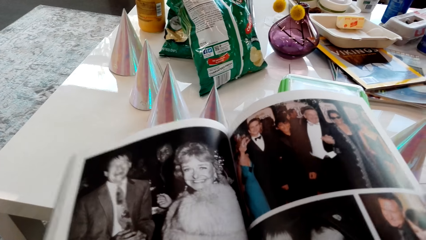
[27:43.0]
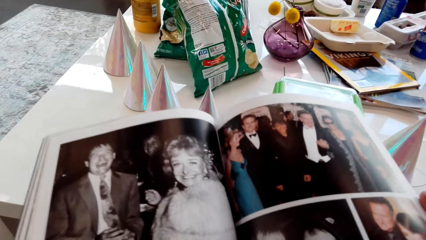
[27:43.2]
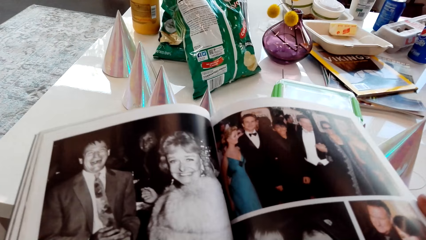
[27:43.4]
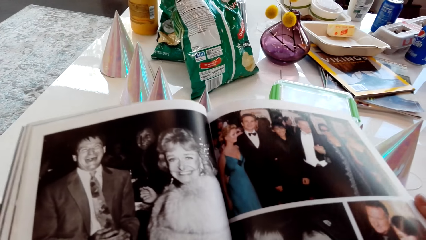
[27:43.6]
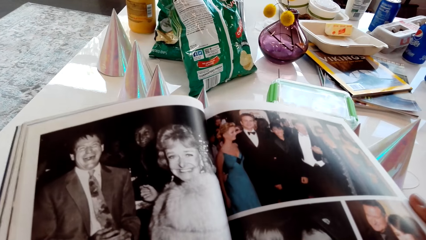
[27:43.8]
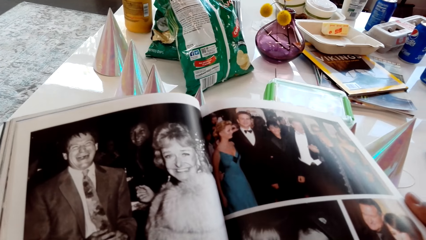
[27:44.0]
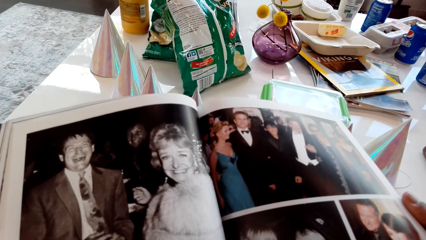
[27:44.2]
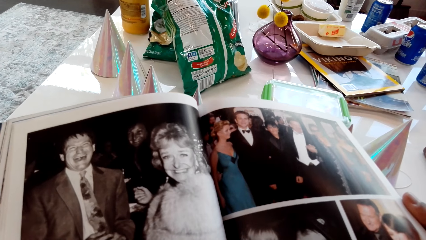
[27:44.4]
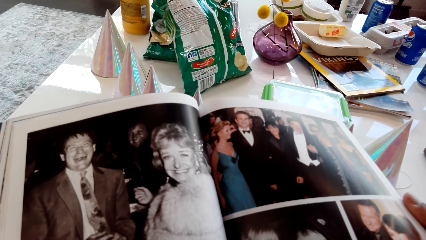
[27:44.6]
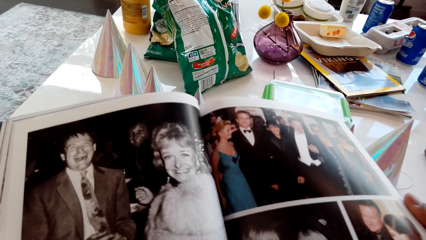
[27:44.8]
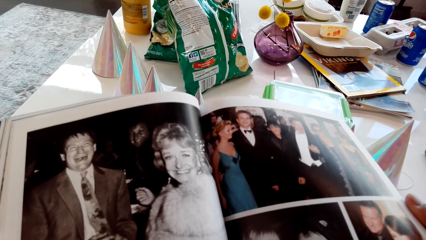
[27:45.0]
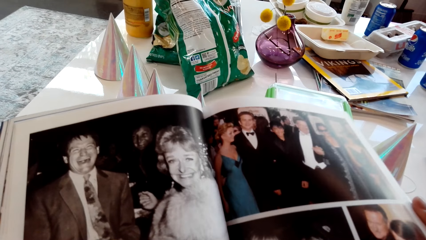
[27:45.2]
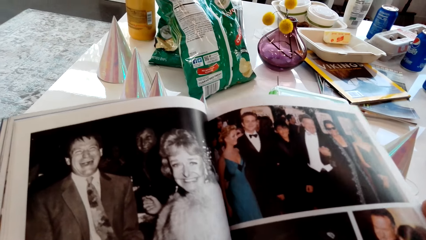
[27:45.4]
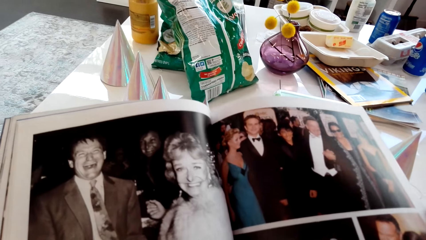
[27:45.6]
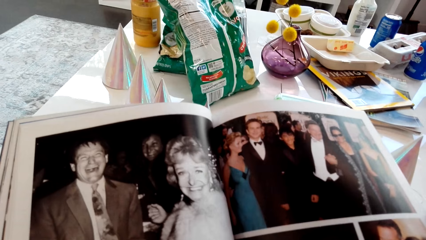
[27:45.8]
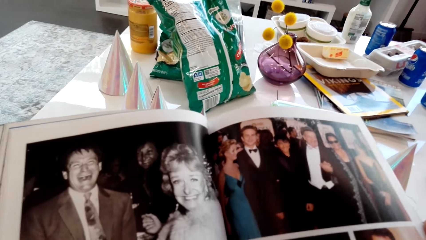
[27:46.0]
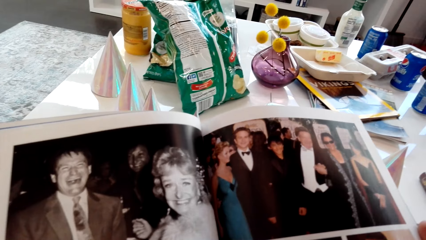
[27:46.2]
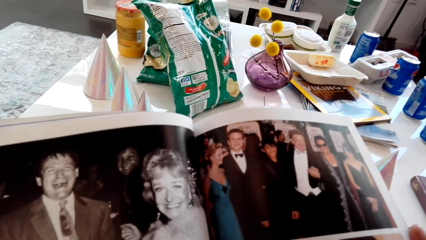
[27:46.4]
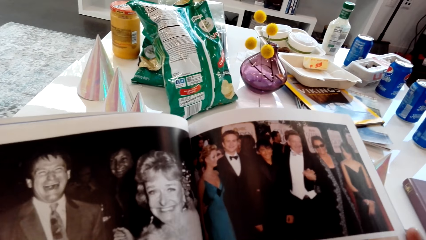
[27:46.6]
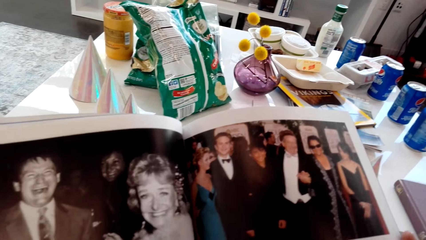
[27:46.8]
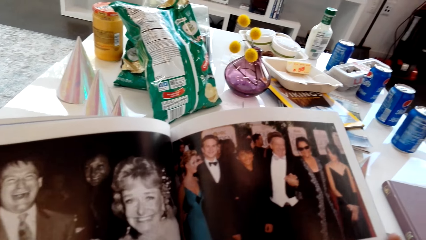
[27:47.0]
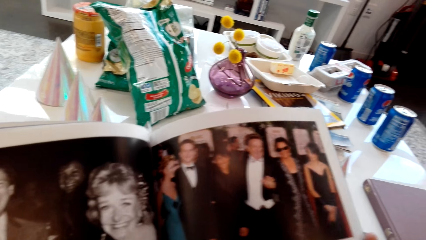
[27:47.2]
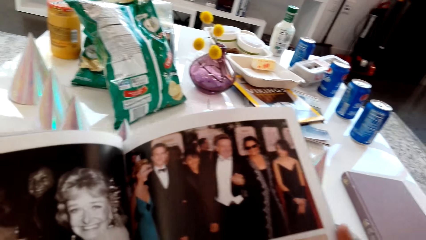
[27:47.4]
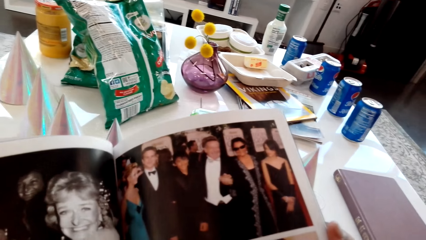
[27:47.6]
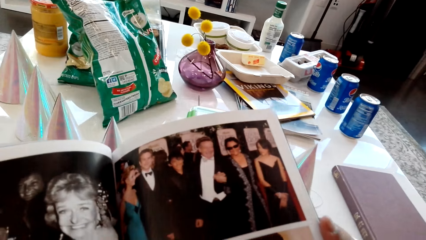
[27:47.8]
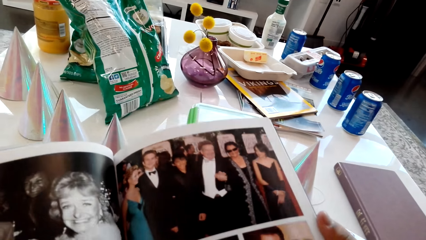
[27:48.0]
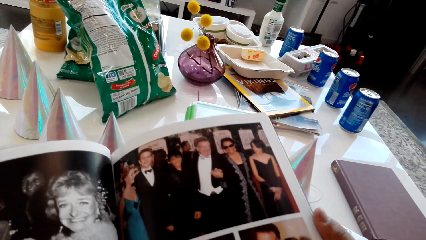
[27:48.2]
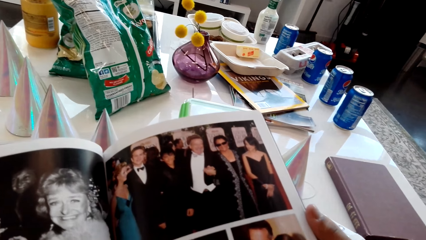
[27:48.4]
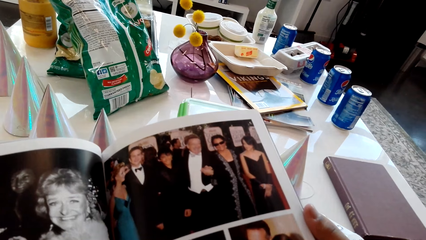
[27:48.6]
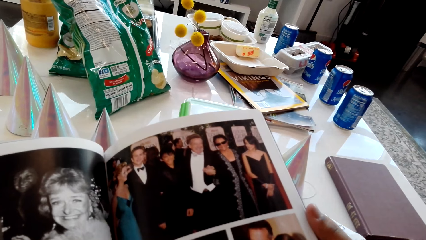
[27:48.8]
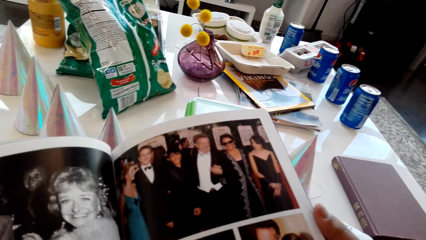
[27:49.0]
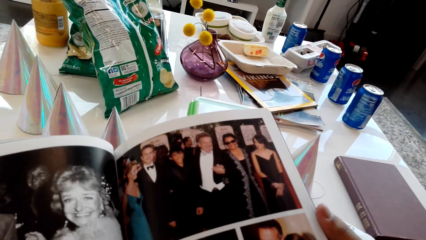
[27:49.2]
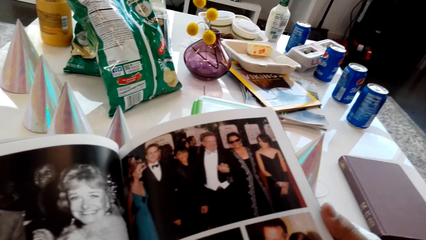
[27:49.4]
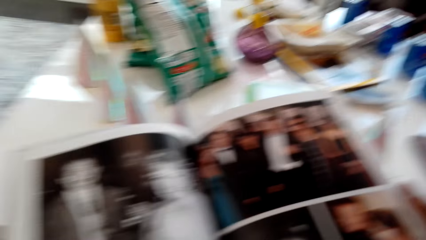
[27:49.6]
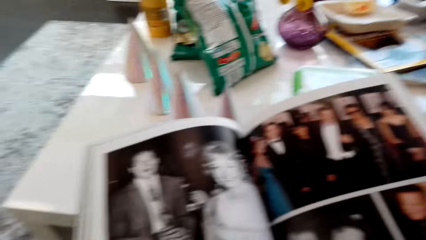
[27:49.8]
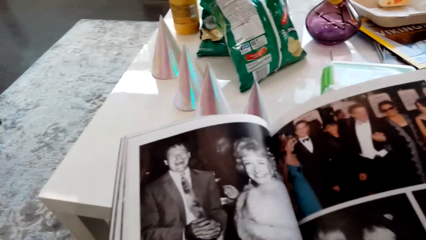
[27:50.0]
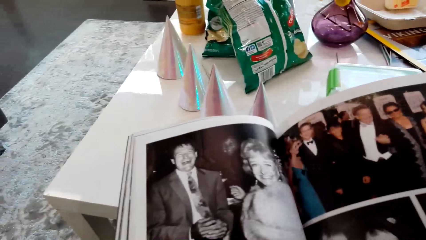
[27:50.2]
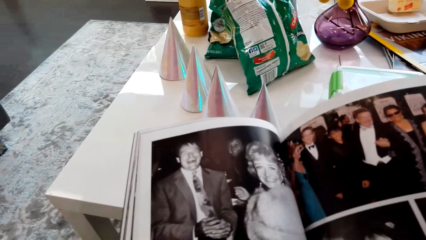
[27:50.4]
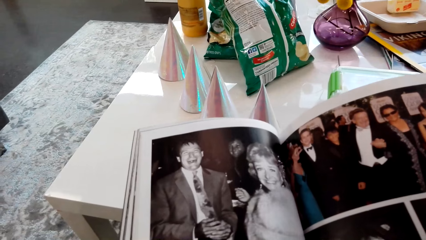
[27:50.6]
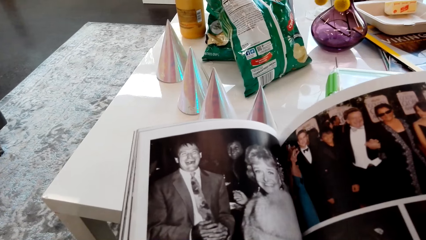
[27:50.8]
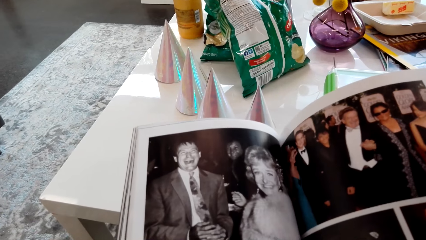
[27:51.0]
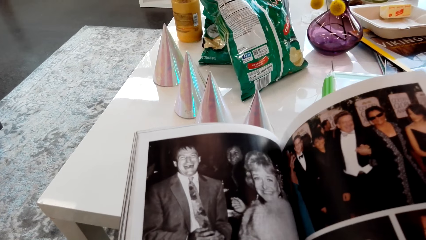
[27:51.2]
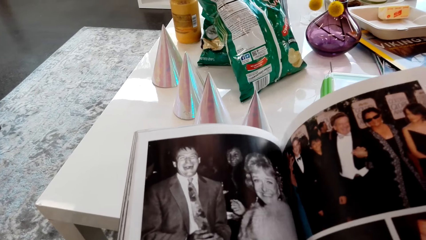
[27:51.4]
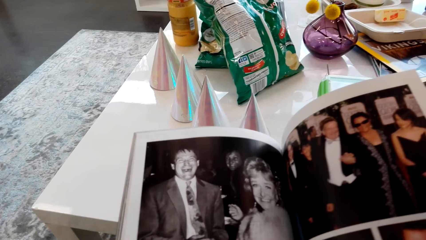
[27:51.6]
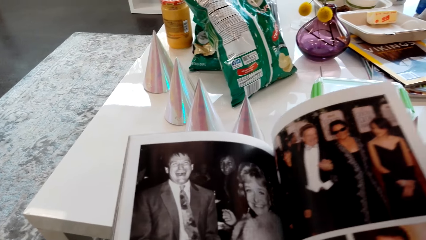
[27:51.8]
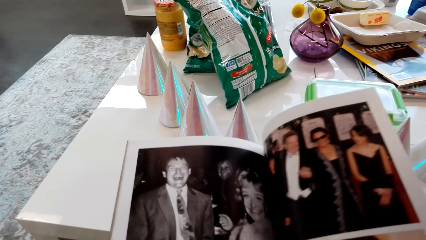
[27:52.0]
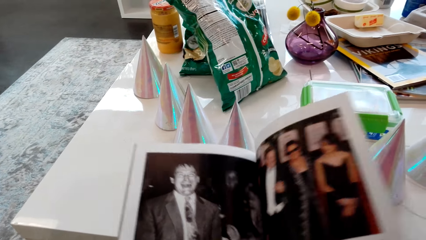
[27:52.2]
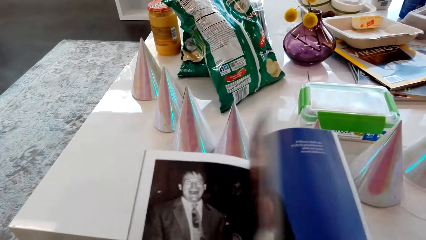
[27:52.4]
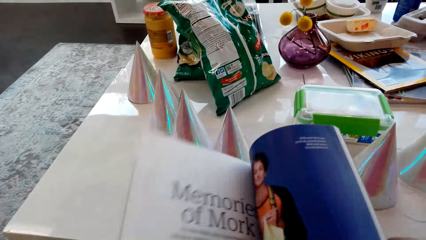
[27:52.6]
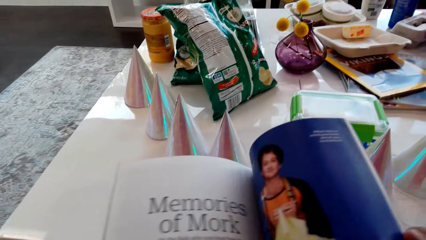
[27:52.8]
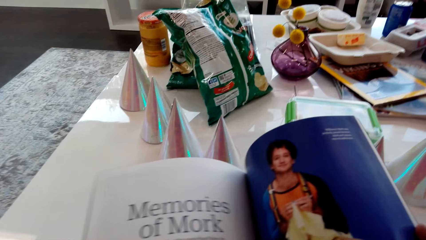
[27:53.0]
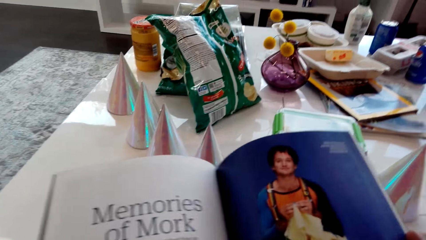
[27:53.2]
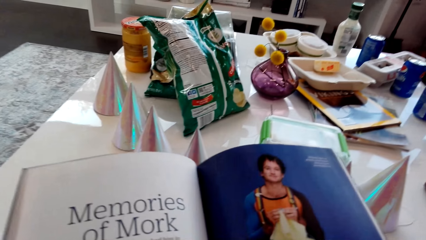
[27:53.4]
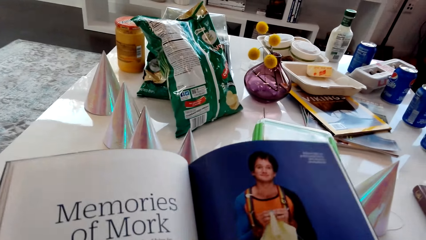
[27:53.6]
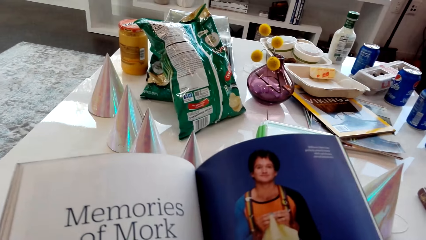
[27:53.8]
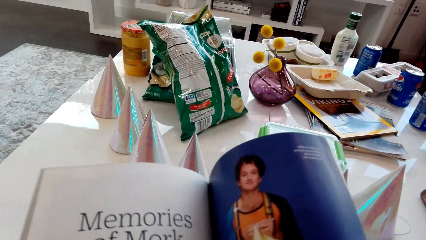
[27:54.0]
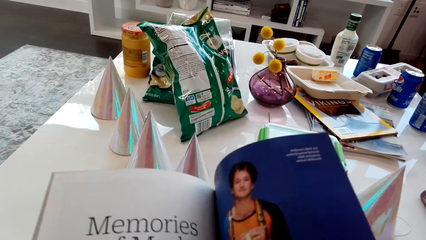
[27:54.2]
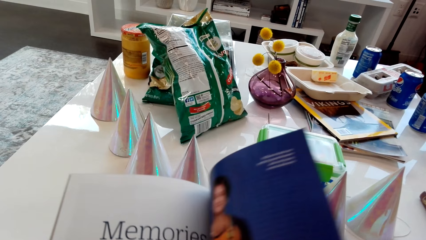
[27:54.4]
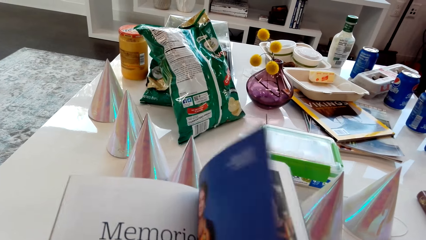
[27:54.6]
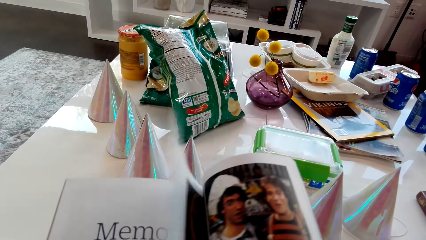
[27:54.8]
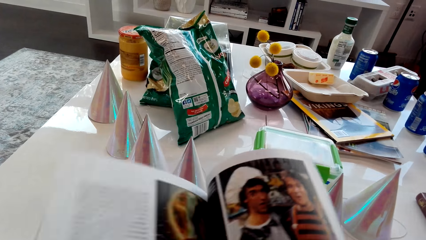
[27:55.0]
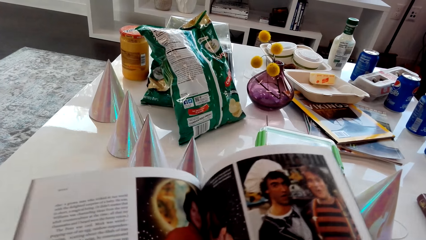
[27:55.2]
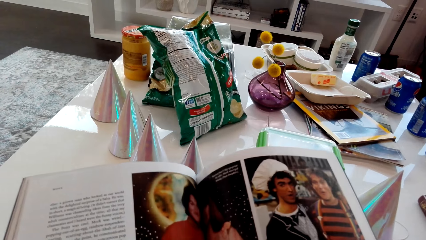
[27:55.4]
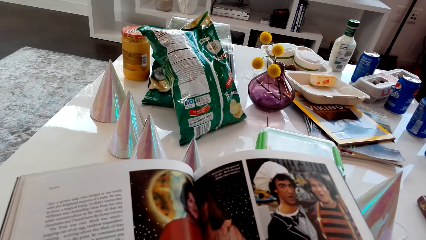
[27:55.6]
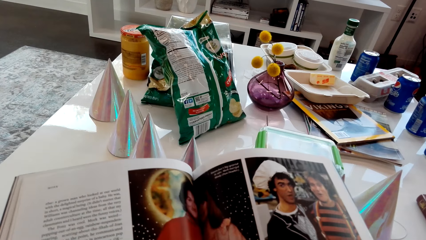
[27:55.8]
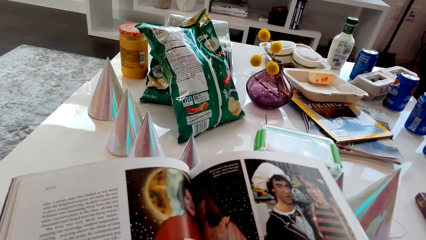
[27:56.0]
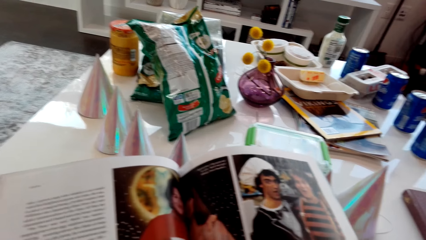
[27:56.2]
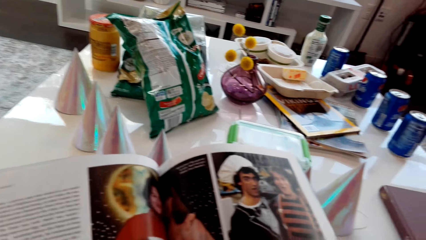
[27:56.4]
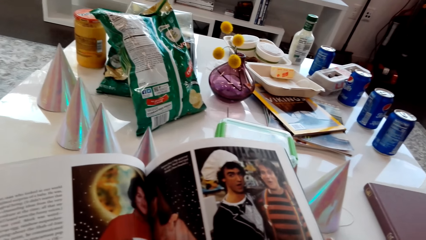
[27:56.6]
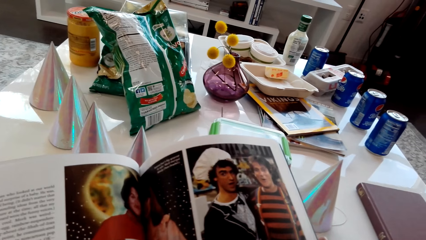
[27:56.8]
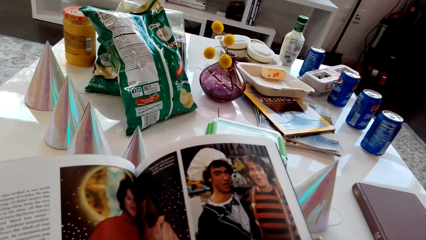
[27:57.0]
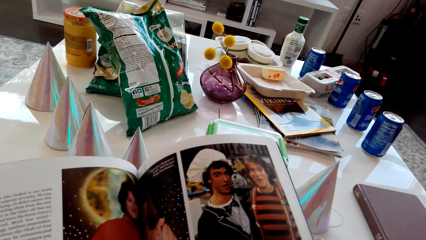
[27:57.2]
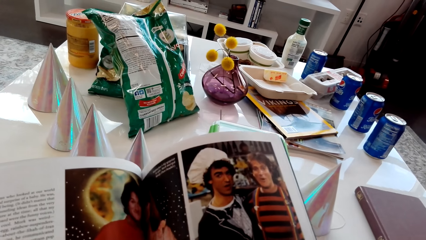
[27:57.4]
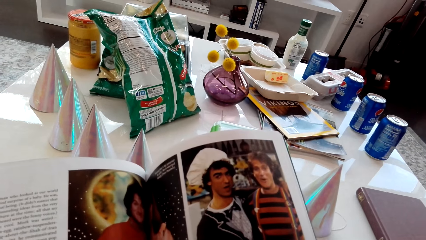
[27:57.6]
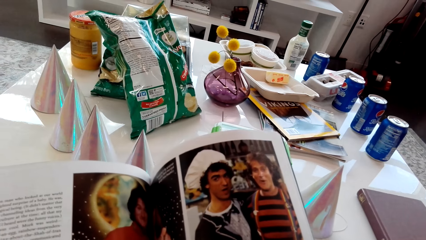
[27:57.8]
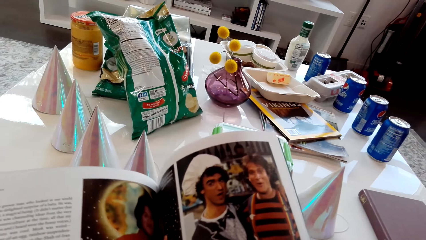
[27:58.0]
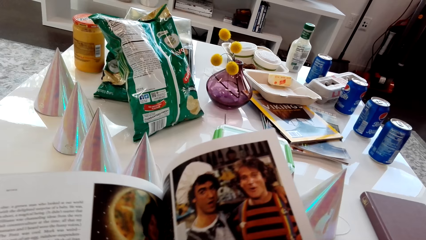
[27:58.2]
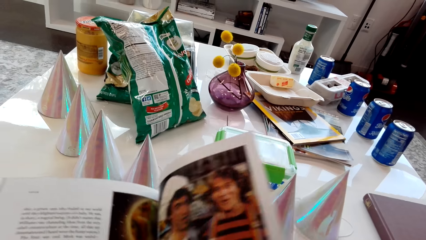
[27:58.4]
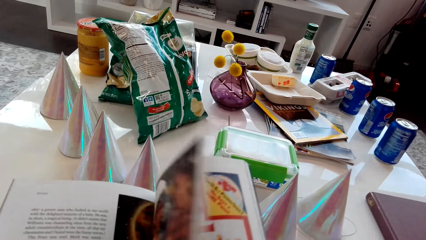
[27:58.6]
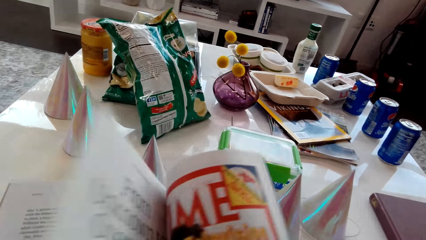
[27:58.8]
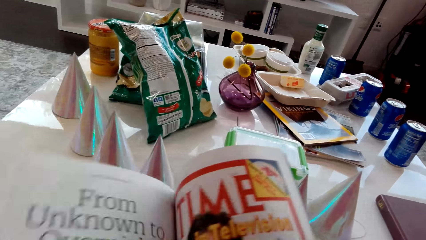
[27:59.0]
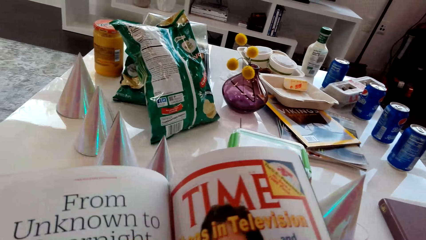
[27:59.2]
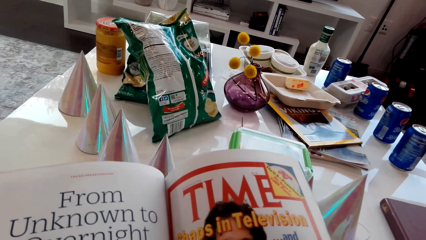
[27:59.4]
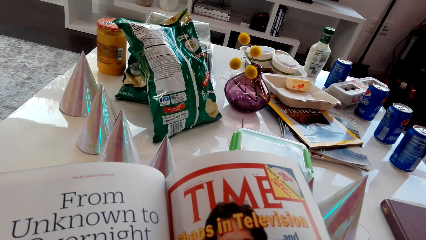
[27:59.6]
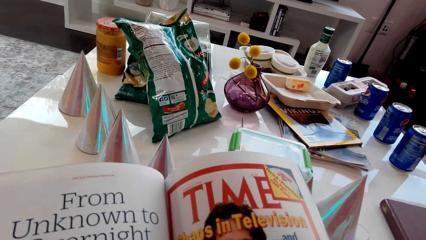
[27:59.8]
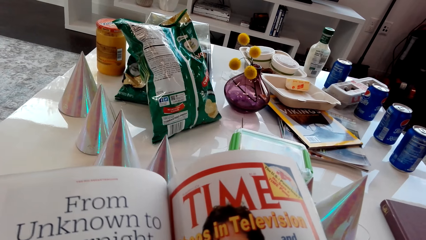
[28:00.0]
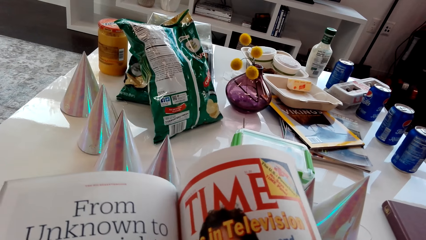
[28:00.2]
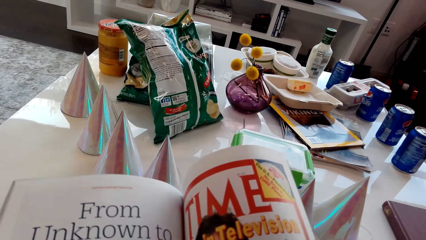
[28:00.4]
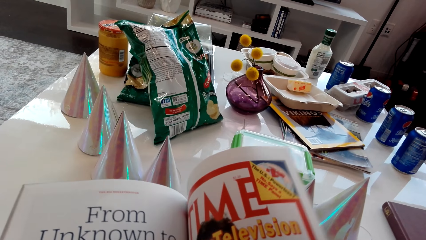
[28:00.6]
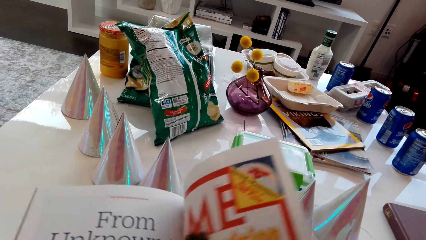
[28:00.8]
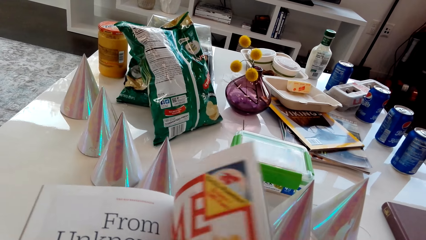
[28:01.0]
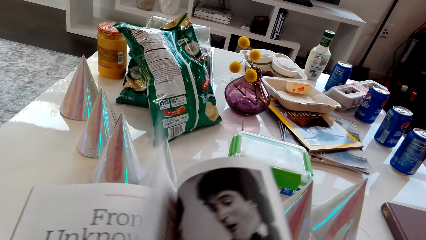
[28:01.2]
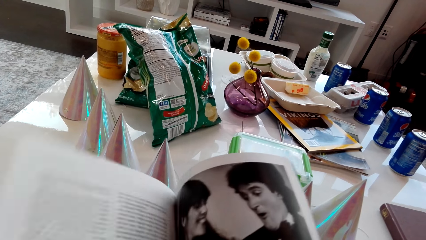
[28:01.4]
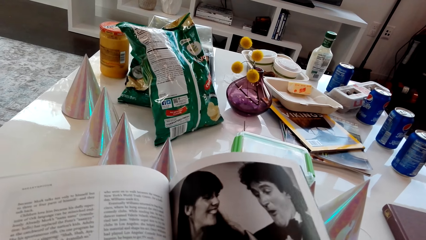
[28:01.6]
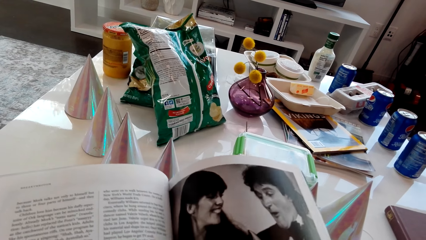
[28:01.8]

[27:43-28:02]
The camera wearer flips a page of a magazine. They look at the magazine. They flip a page of the magazine. They look at the magazine. They flip a page of the magazine. They look at the magazine. They flip a page of the magazine.
